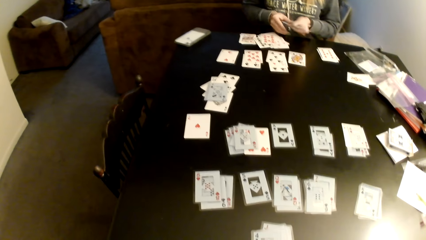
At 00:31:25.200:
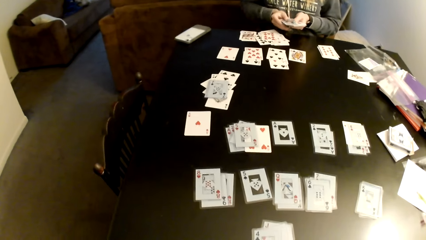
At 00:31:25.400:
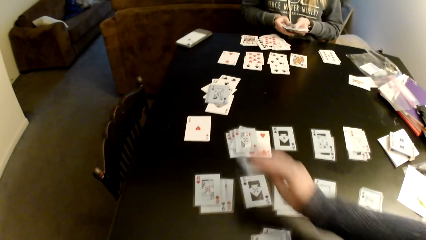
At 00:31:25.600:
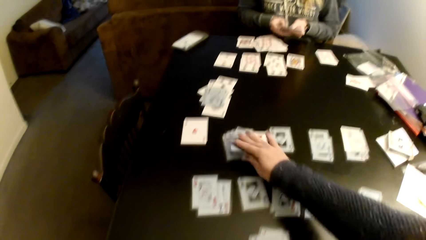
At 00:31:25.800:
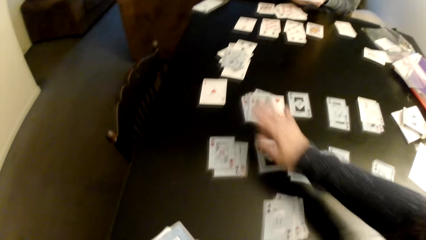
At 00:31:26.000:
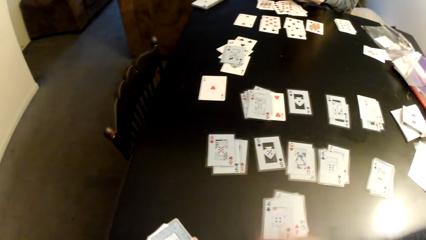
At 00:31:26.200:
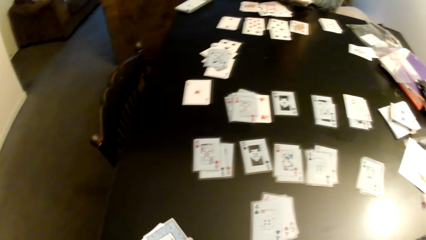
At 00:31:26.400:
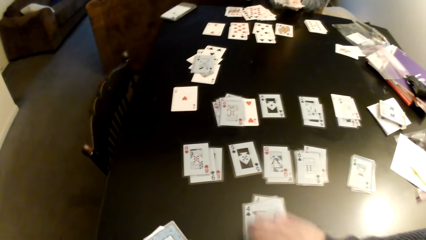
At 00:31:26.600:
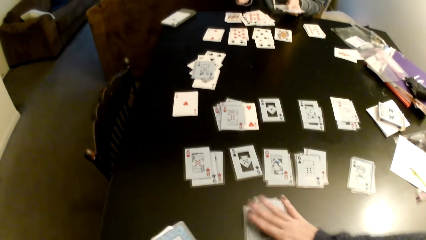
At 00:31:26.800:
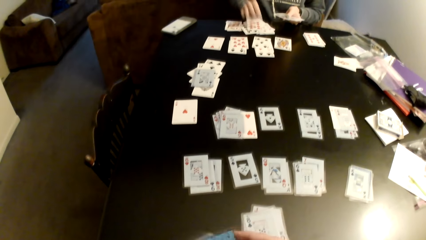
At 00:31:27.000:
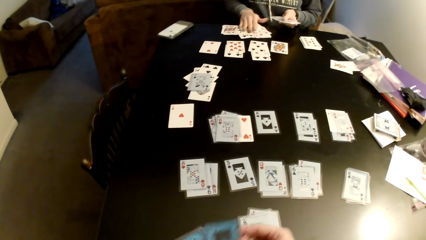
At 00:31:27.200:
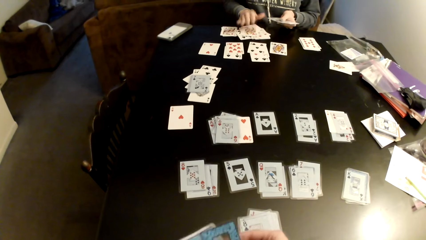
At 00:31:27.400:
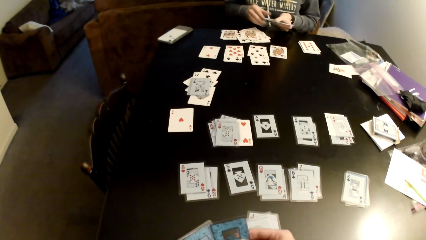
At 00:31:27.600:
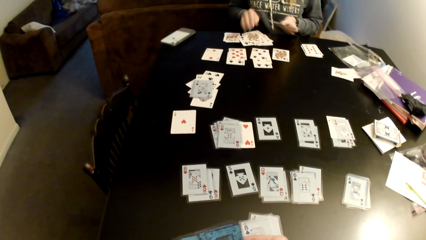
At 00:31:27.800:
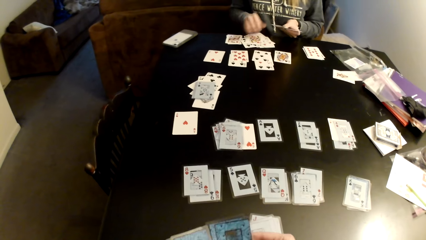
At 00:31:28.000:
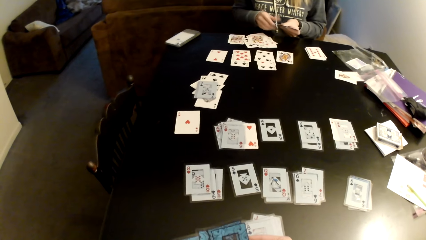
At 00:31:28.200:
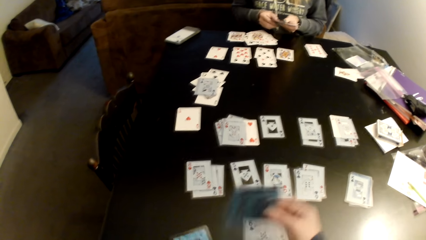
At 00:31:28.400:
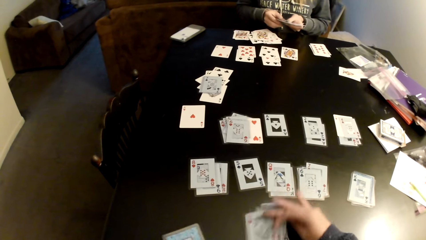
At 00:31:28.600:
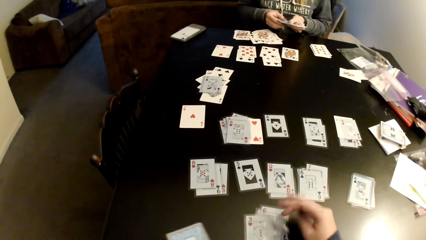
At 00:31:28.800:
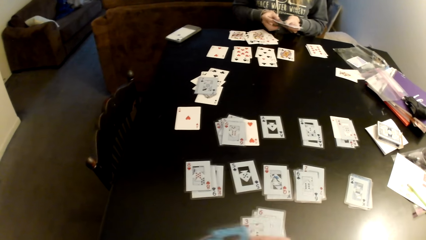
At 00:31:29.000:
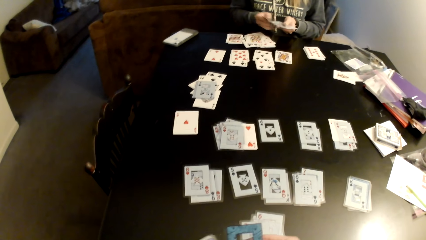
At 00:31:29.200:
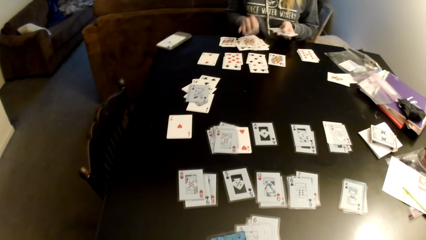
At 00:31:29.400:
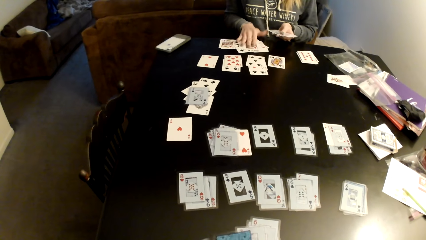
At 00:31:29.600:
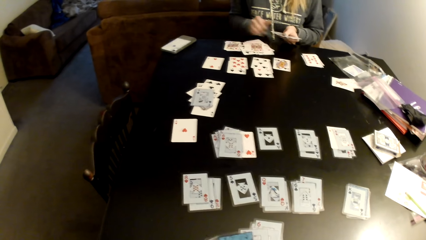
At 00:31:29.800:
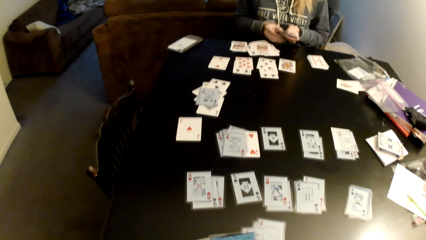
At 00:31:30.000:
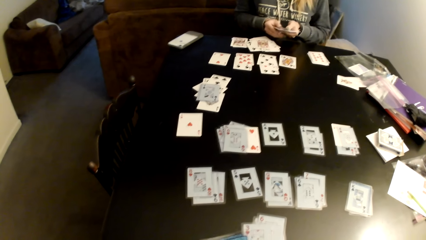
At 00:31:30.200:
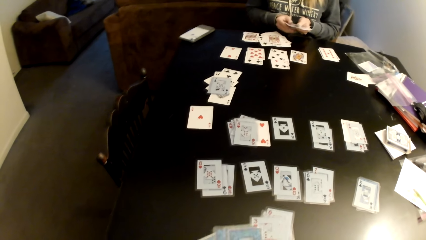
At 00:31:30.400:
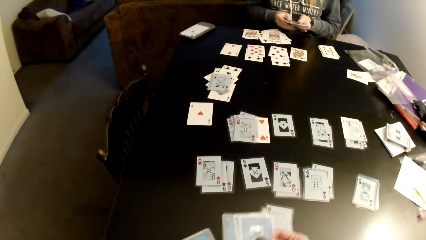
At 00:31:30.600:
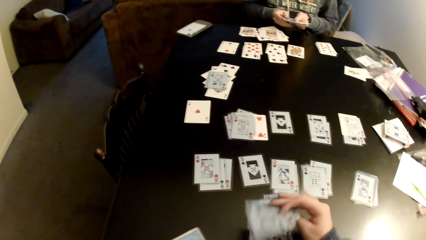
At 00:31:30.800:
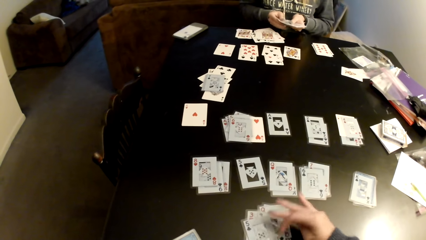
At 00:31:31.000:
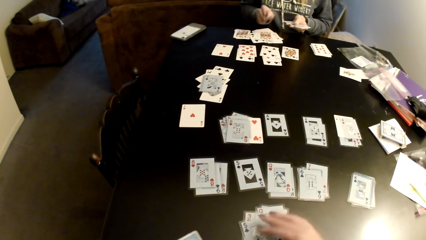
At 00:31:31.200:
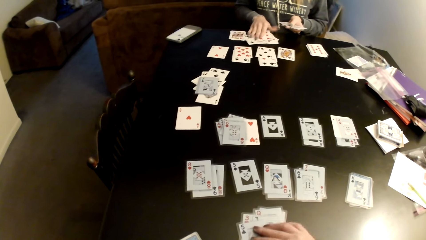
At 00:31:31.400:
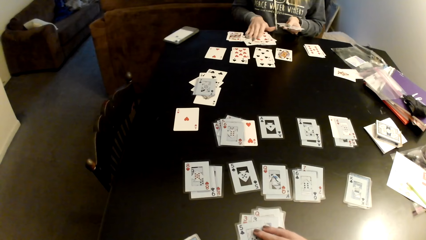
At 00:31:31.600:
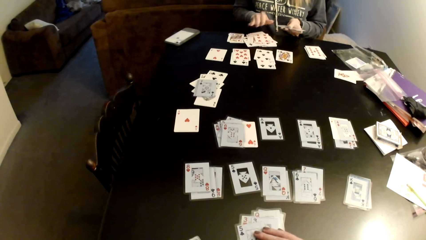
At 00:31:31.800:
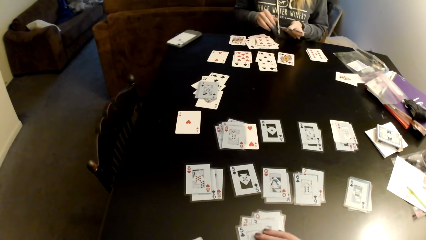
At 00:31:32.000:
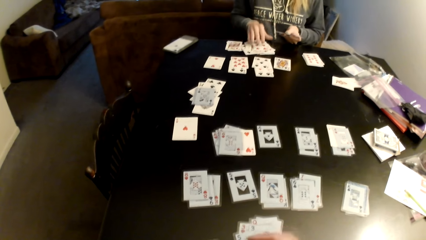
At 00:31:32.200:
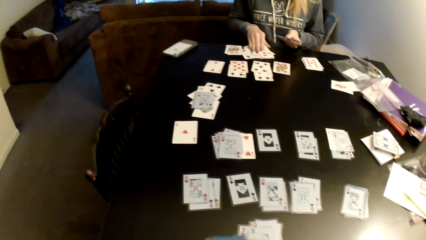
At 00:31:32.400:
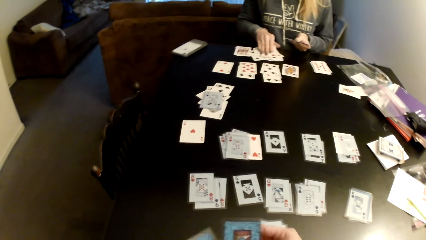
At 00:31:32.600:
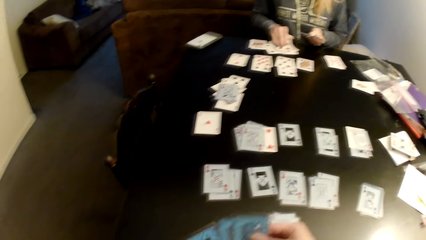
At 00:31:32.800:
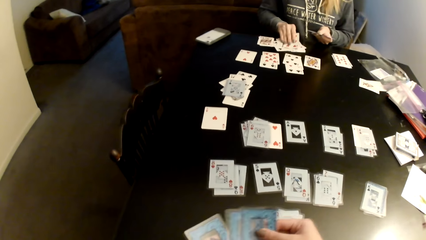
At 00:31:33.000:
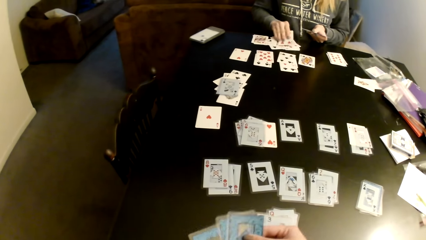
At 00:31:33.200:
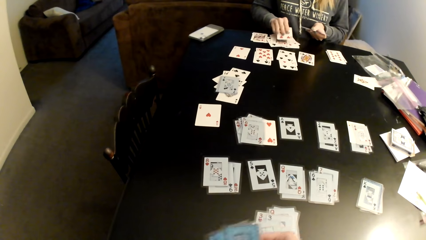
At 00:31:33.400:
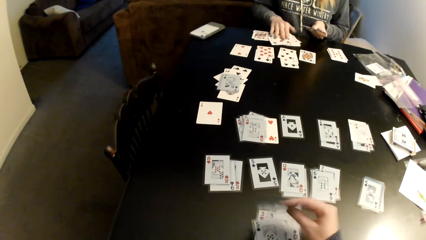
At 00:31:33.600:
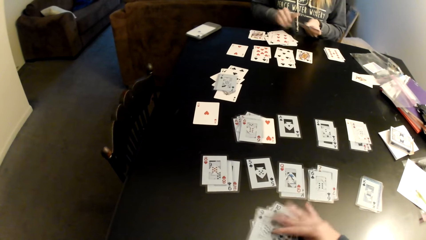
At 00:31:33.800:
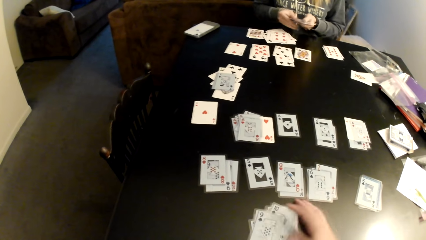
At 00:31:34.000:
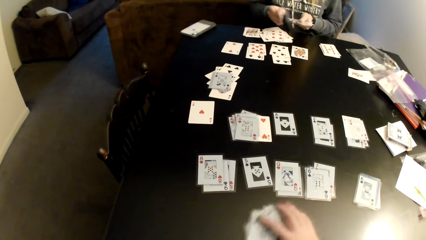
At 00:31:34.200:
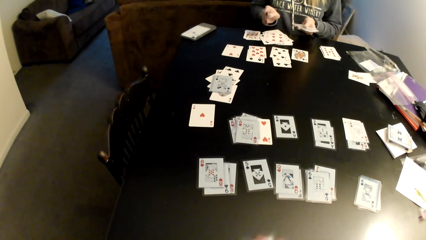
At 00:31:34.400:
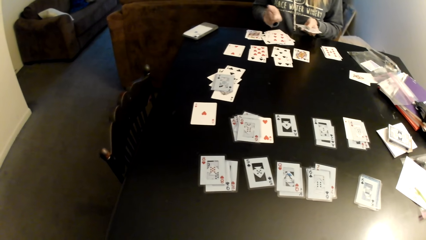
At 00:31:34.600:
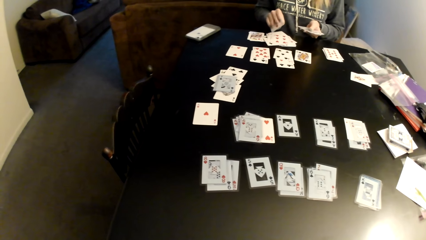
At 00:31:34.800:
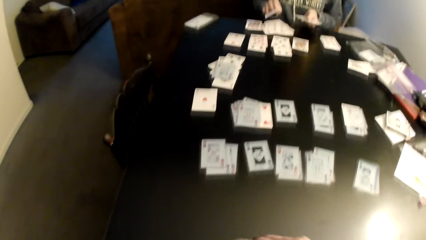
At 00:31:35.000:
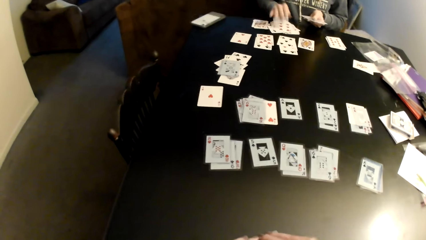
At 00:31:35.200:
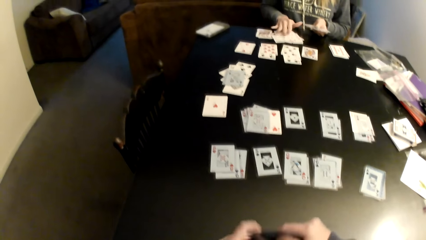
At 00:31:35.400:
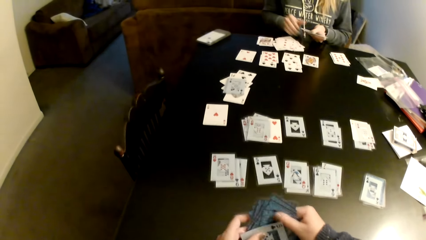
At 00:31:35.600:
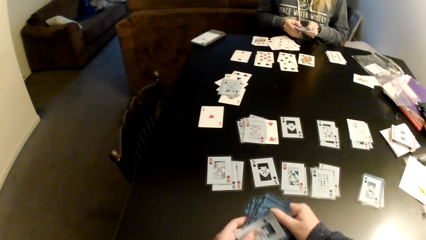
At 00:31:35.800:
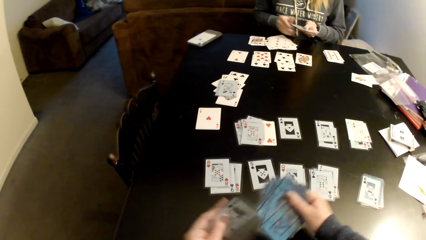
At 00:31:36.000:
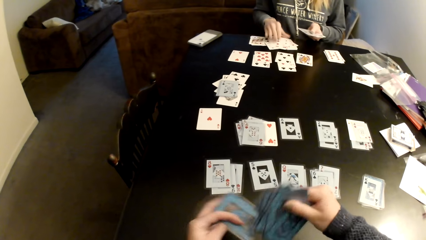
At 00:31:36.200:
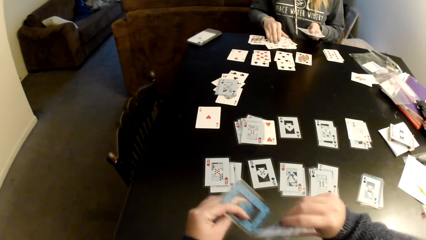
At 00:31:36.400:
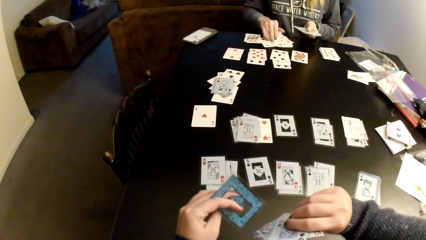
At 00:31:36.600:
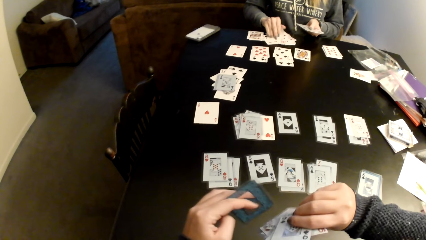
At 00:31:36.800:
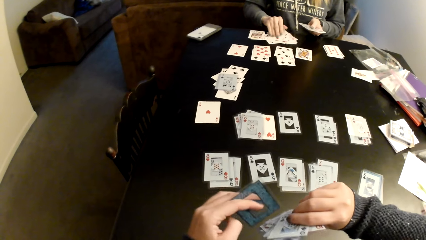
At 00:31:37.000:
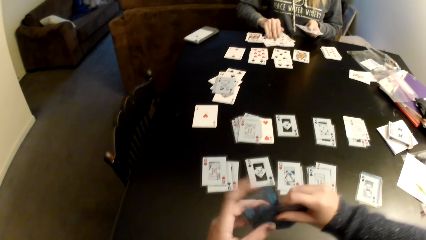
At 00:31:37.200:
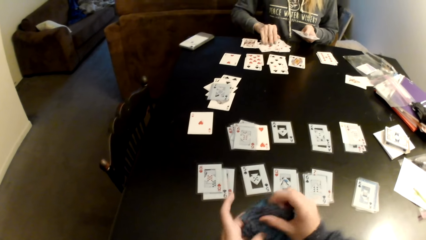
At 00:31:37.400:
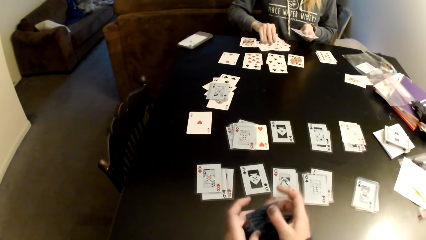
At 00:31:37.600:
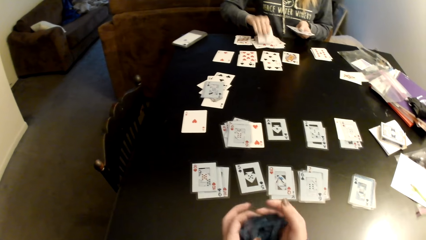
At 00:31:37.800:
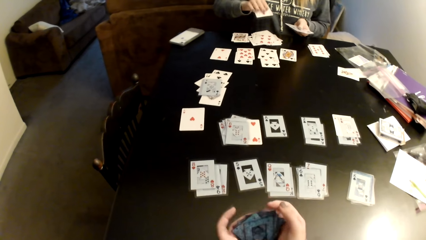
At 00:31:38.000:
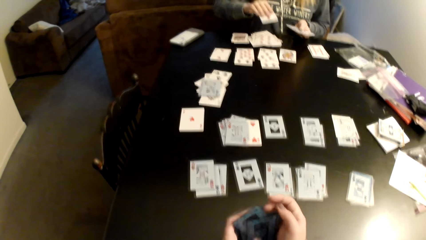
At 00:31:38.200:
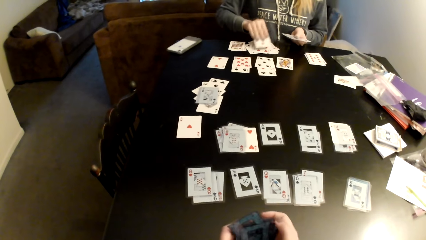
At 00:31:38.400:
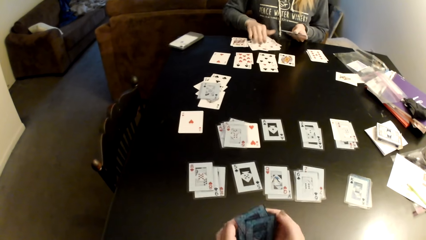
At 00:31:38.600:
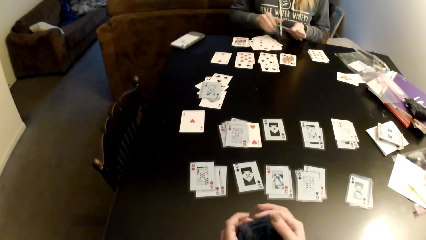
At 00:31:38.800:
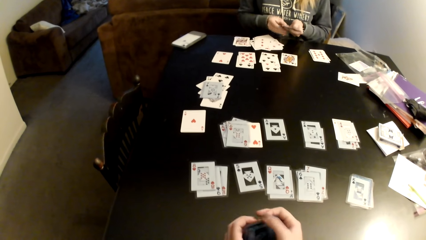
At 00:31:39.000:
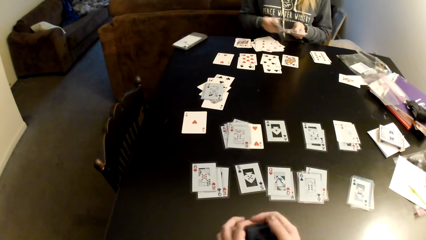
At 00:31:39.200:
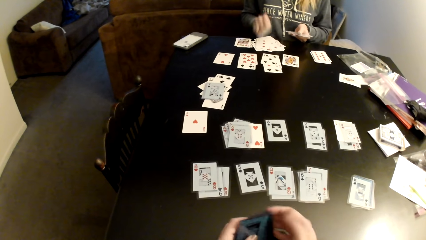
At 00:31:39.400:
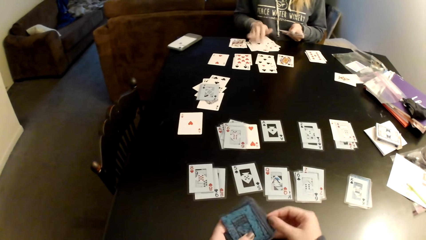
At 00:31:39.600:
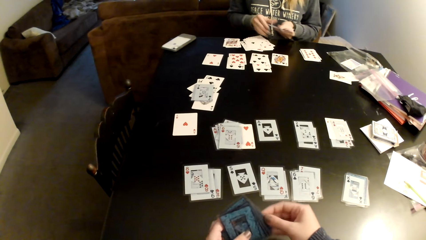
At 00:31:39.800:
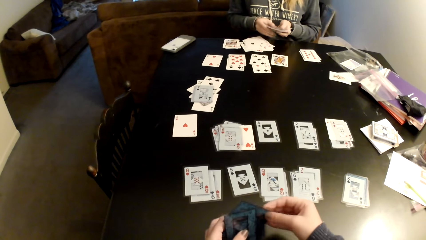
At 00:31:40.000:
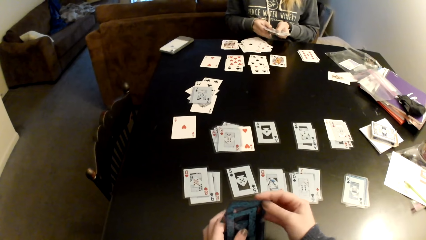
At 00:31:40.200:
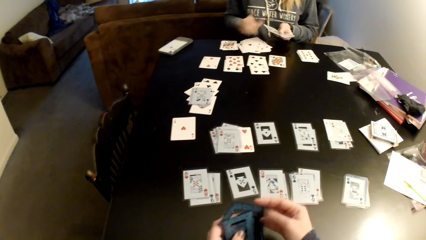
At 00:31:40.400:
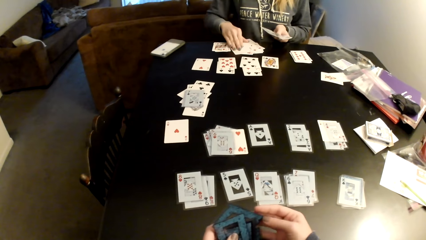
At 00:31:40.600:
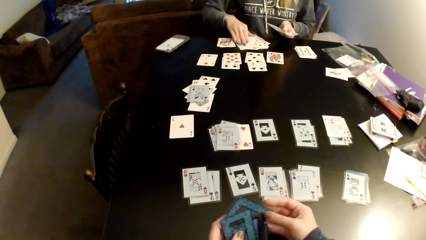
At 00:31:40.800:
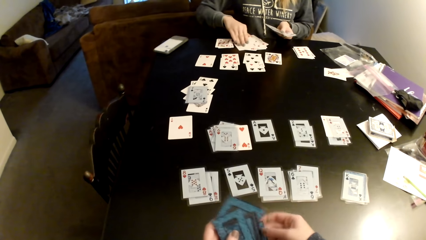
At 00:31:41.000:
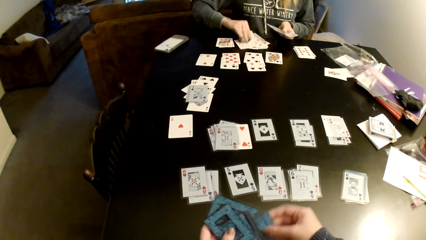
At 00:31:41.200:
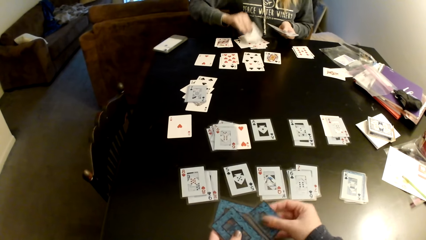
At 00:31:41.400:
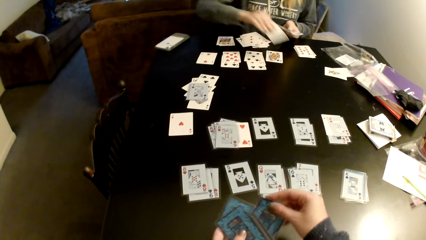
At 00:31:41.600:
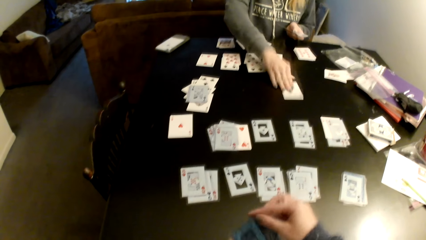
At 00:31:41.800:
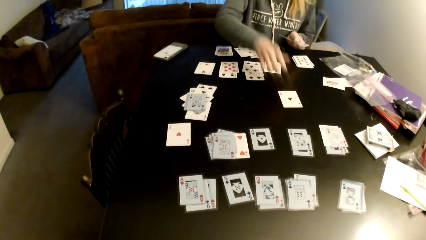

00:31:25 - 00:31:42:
The camera wearer moves cards on a table with her hands. A lady sorts cards on the table. The camera wearer puts down cards on the table. She sorts cards on the table with her hands. She turns the cards. The lady moves cards on the table. The camera wearer sorts cards on the table with her hands.
